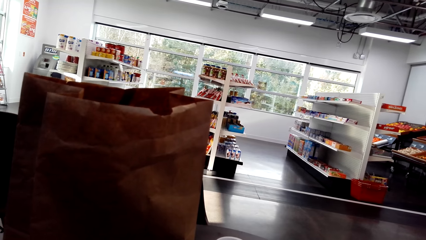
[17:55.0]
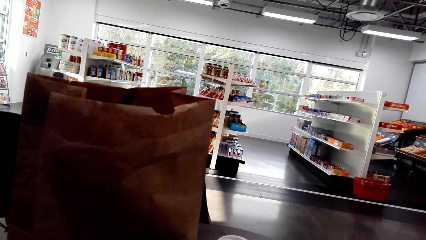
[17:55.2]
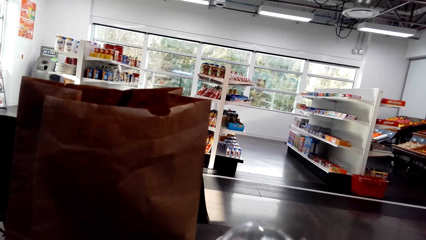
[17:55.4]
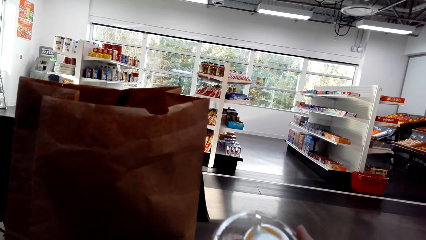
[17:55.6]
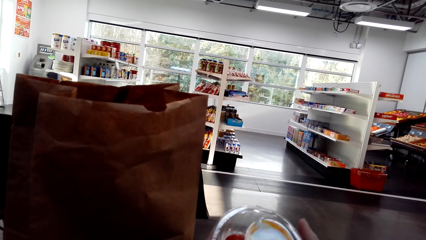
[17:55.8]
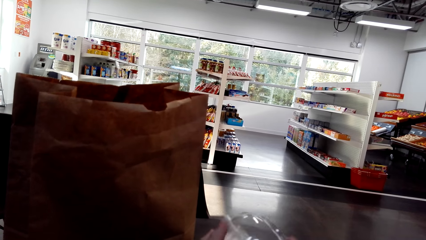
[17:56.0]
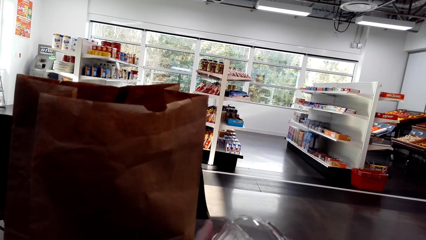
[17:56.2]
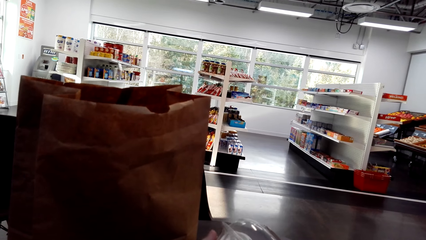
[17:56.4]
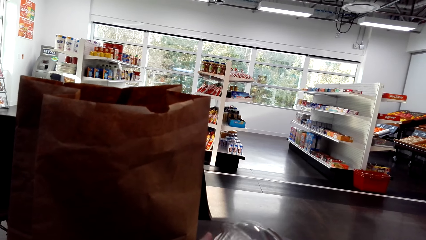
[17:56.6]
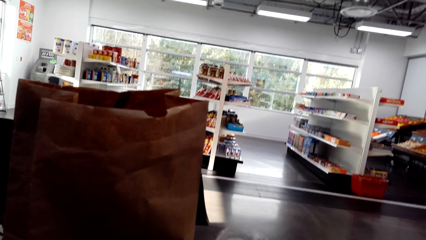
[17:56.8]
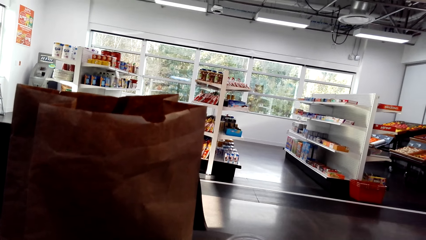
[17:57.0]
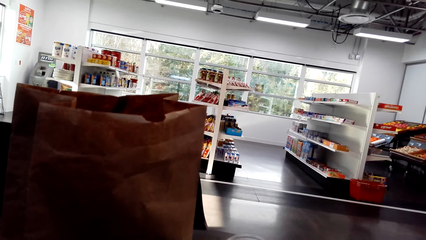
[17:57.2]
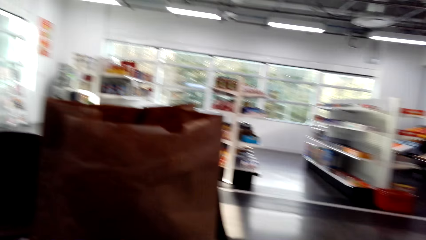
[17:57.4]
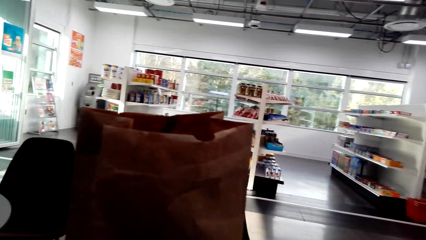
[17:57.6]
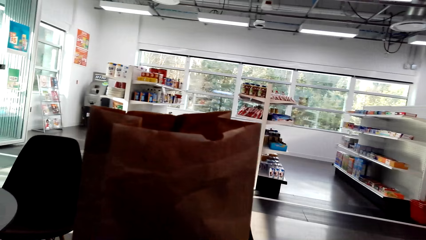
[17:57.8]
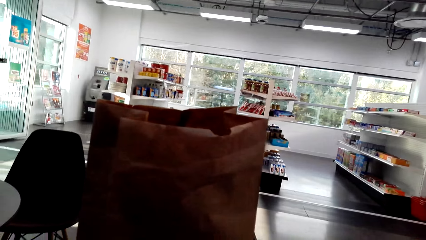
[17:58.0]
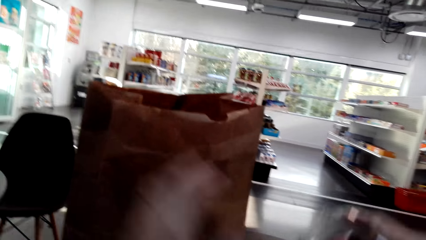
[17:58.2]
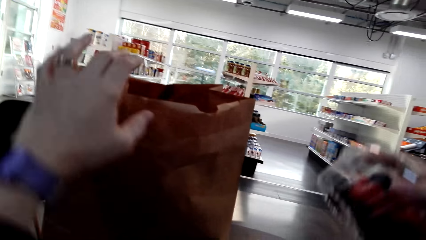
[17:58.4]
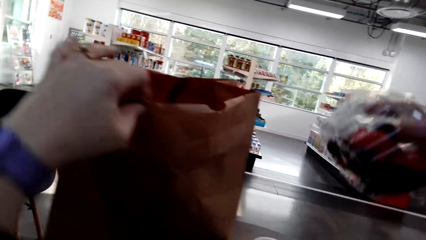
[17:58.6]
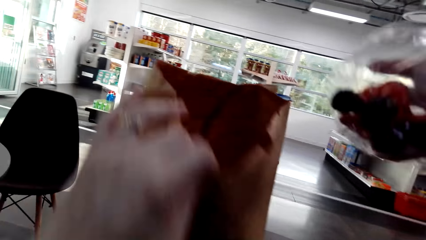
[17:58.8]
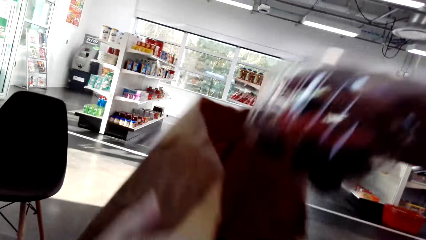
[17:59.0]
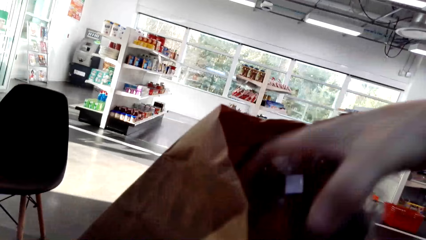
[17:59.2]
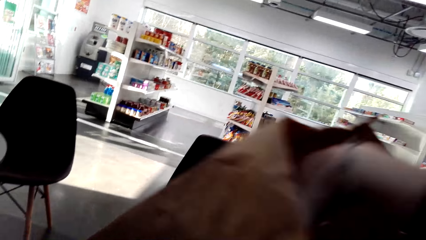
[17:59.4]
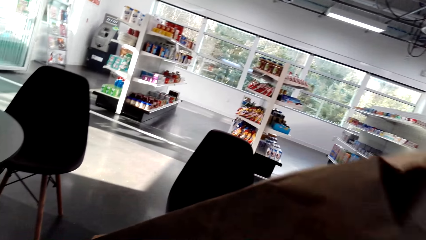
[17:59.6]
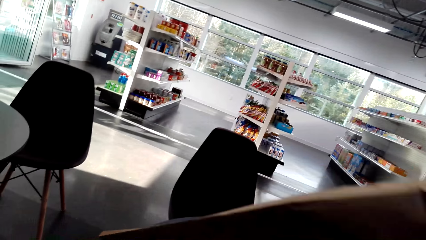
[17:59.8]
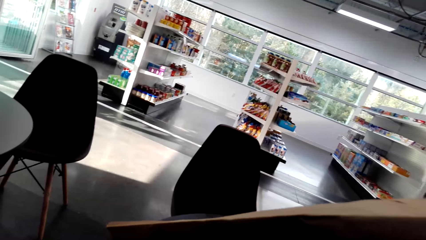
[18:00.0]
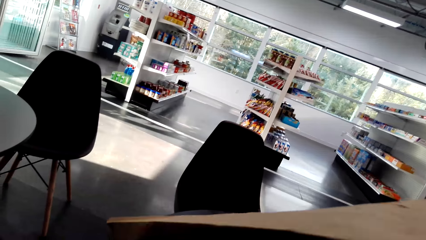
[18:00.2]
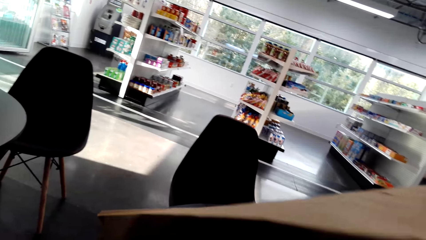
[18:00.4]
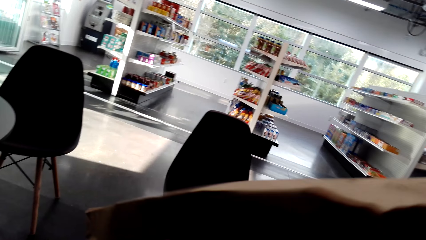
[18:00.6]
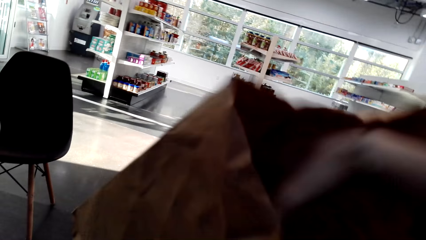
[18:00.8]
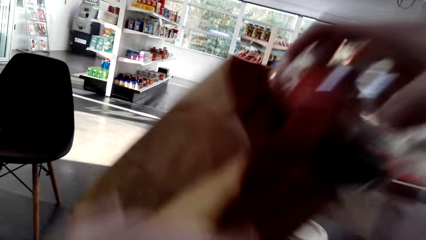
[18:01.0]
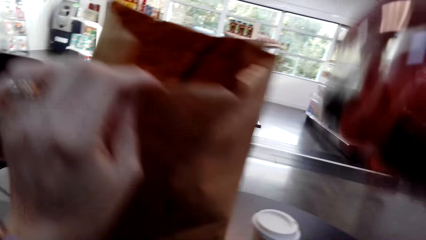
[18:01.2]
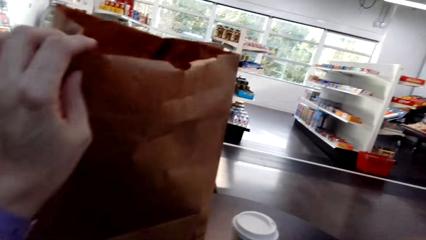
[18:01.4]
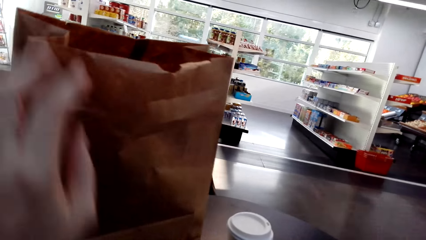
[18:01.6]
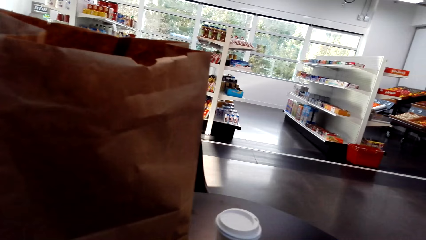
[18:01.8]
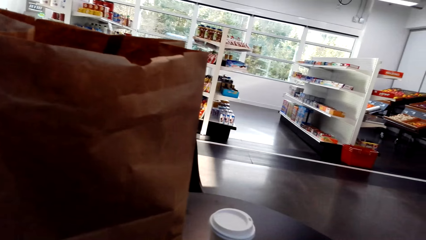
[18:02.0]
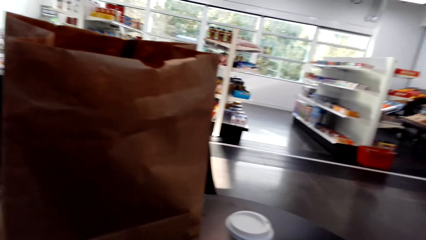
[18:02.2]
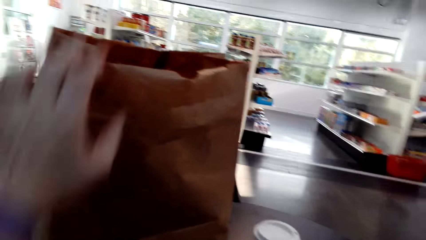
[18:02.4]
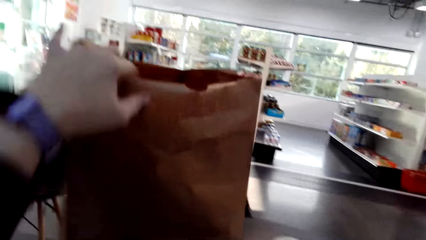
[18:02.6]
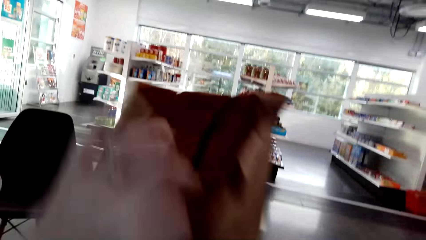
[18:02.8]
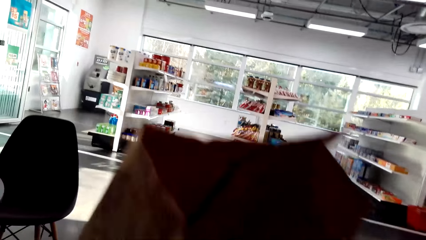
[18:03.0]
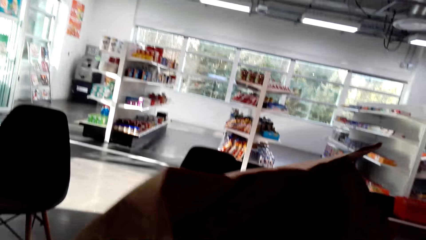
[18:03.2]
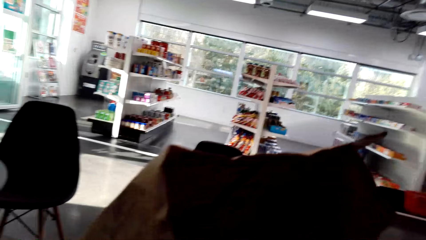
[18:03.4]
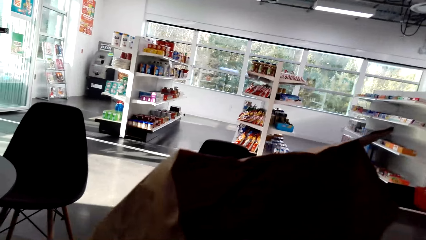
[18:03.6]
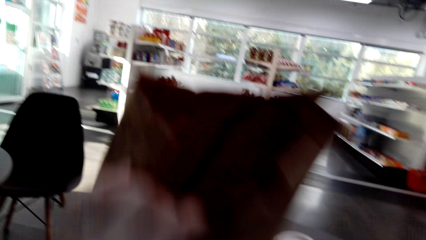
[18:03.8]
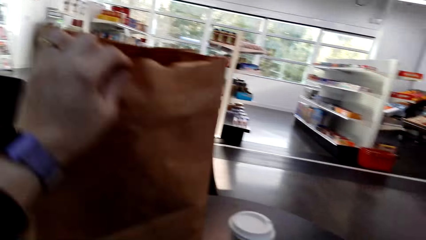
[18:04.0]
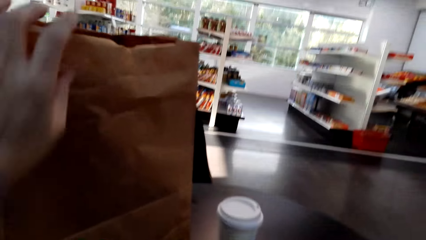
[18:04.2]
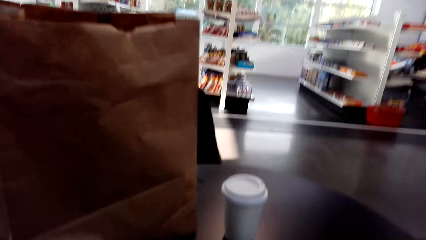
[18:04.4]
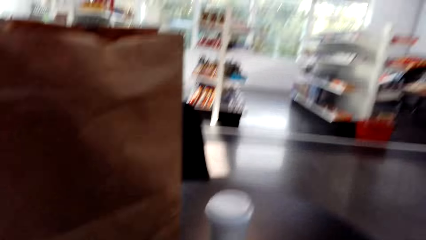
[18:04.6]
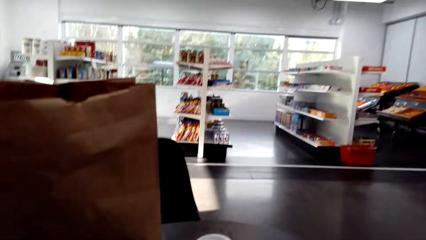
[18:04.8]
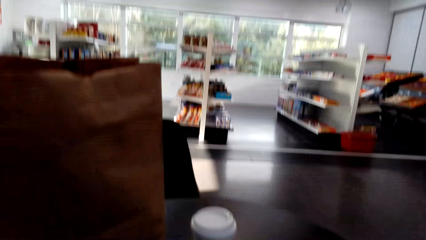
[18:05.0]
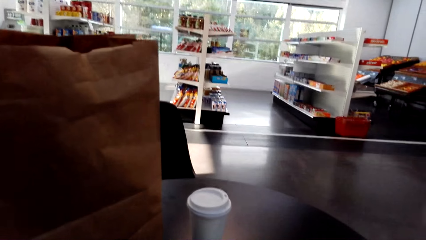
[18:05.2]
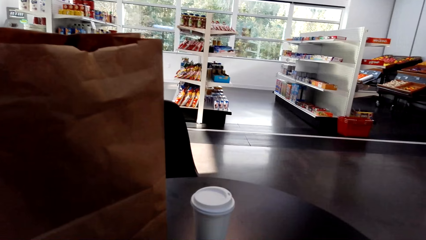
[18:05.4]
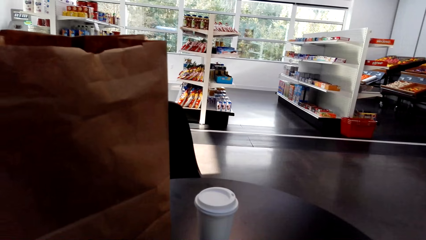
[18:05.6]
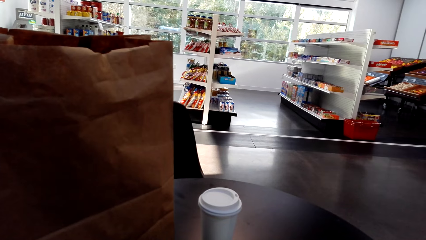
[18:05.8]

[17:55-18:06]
The camera wearer puts the packet in the paper. They pick another strawberry pack from the shopping bag.

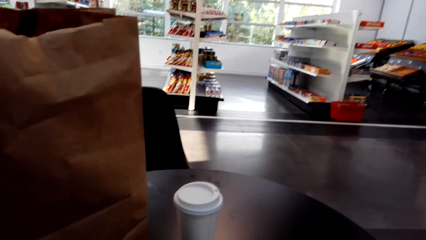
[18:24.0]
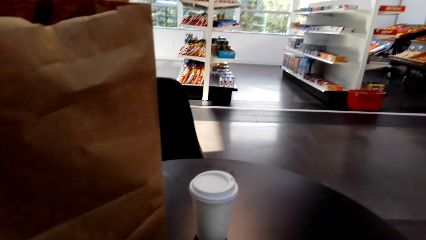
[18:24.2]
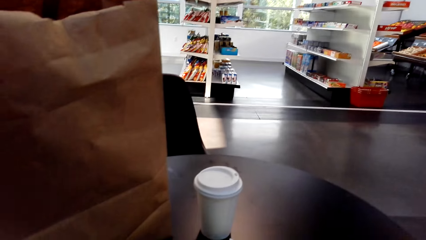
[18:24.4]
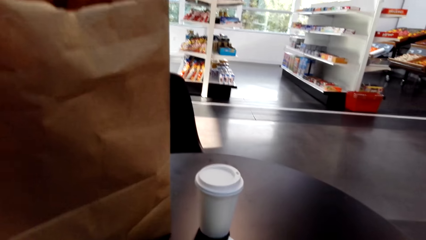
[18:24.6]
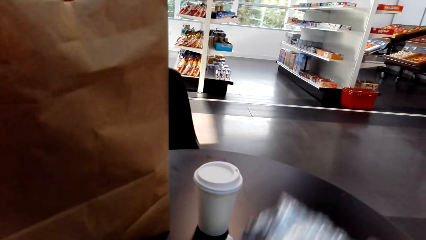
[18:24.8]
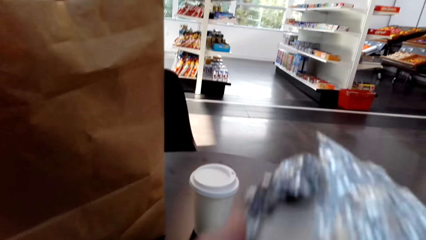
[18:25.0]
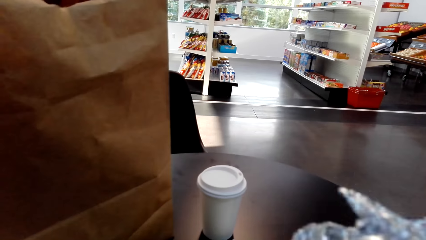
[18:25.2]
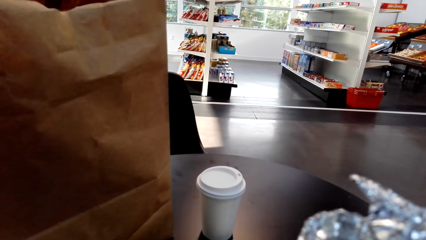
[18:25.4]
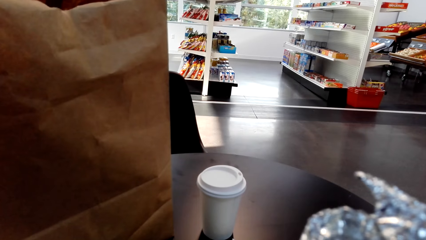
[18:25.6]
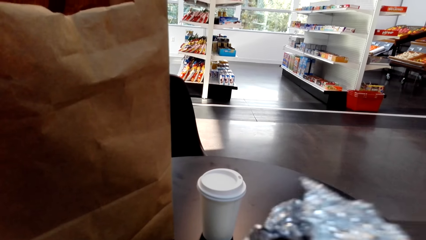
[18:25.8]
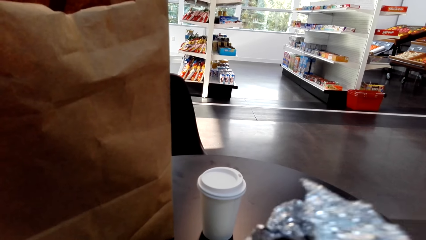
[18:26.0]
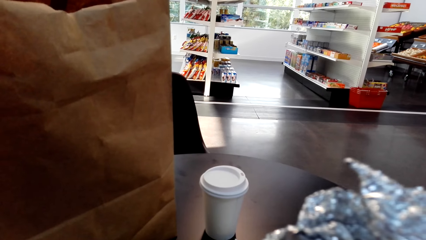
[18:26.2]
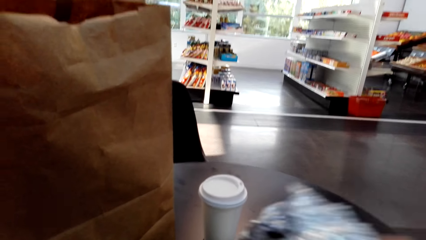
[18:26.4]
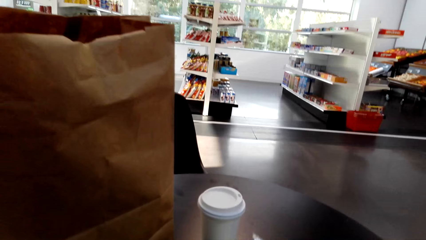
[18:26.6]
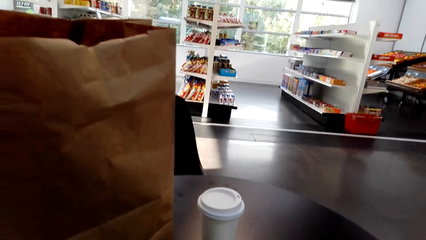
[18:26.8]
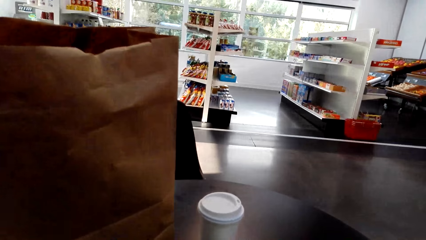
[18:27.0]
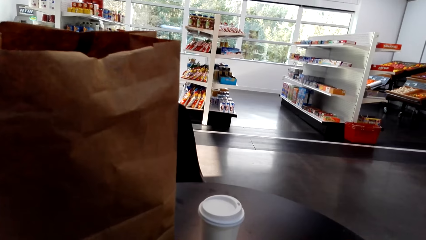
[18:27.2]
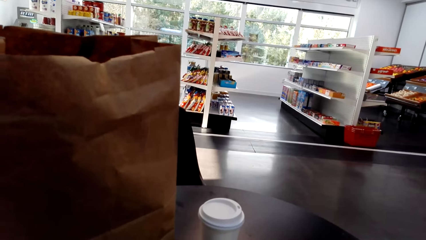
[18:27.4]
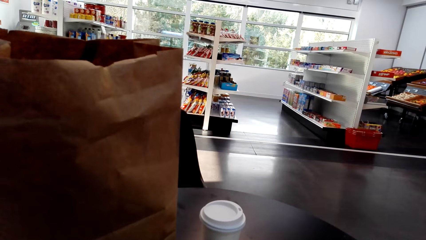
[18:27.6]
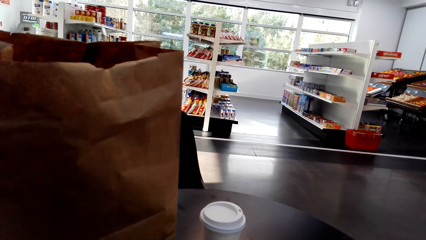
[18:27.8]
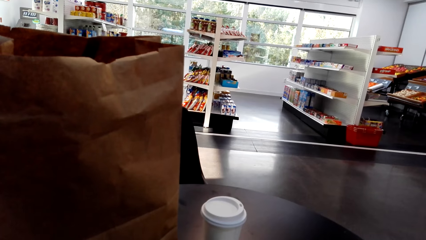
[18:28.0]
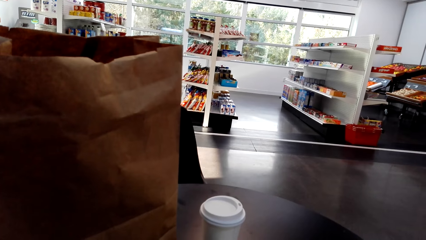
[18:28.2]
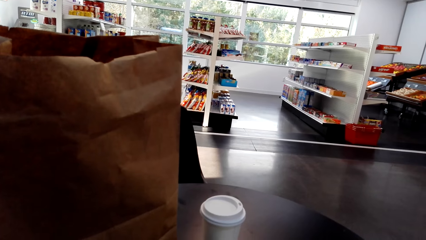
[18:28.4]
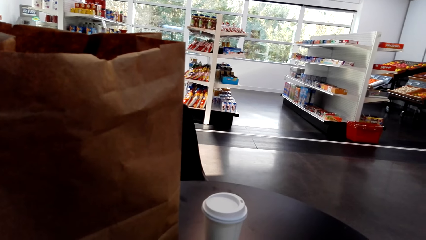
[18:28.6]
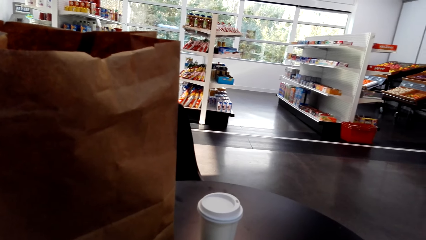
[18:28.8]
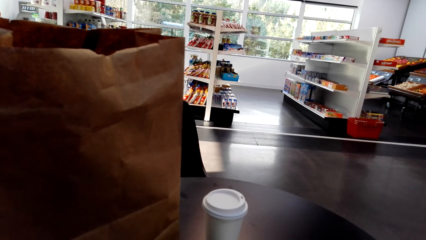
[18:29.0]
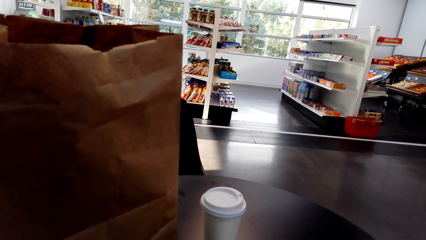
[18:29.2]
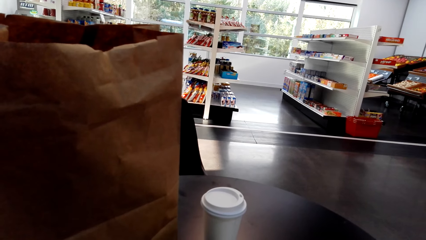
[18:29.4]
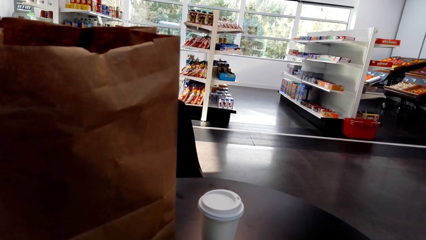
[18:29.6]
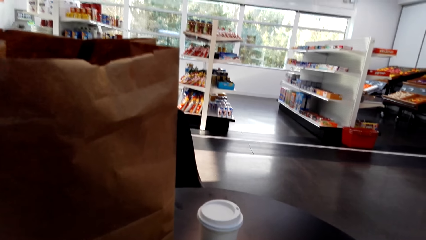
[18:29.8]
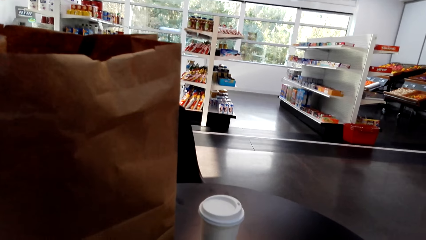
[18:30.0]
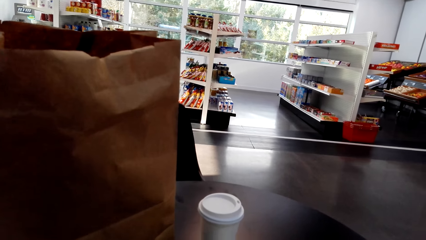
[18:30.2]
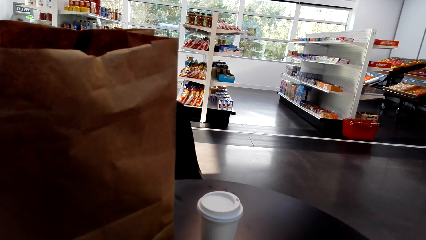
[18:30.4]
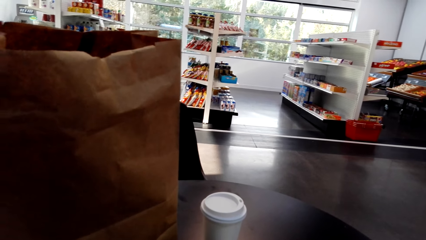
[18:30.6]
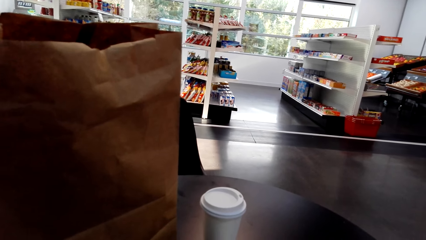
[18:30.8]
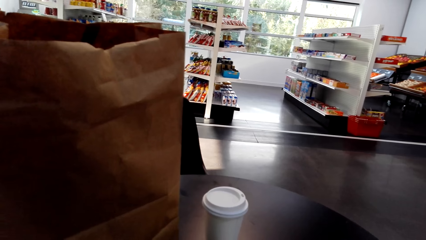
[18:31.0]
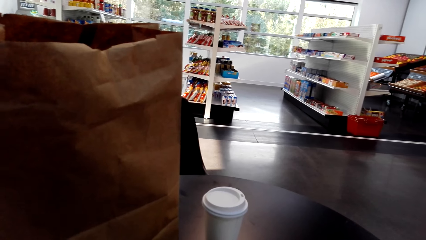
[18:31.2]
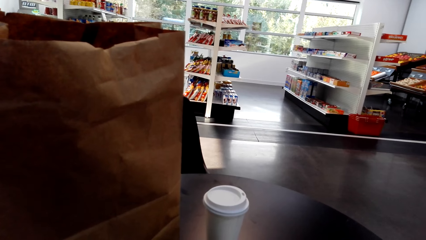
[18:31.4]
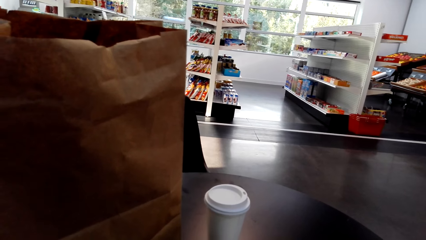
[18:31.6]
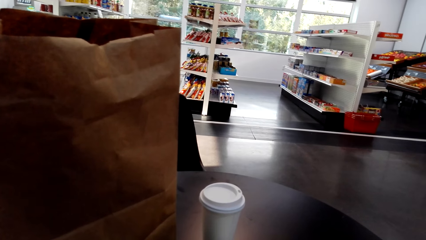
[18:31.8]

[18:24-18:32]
The camera wearer opens something.
